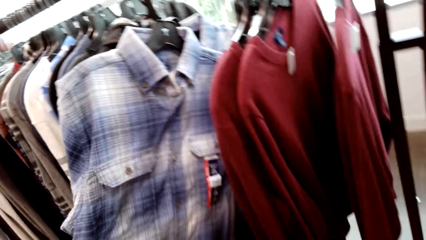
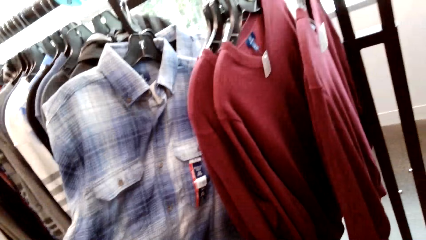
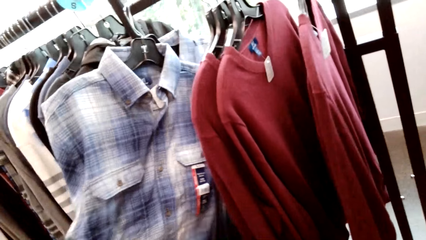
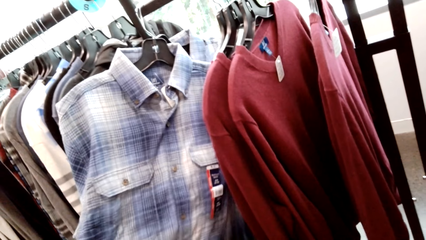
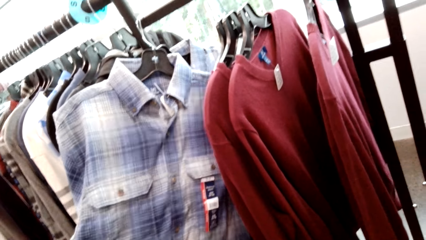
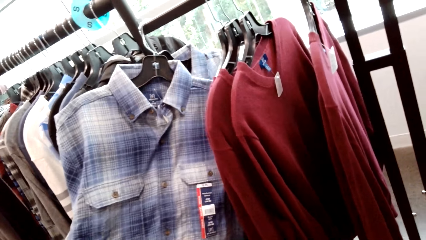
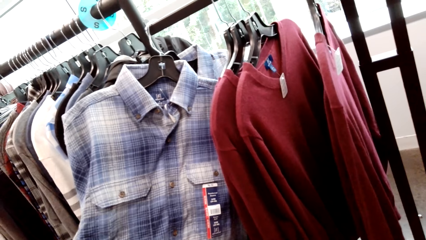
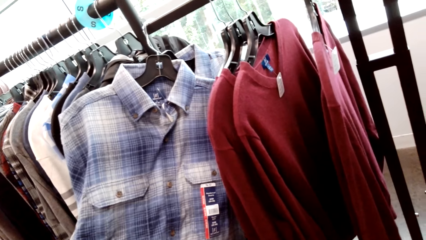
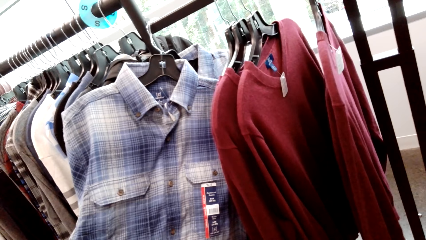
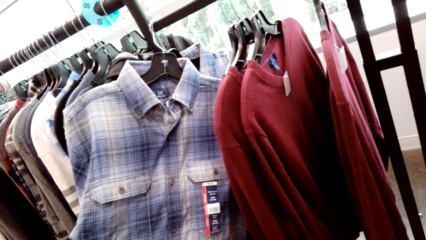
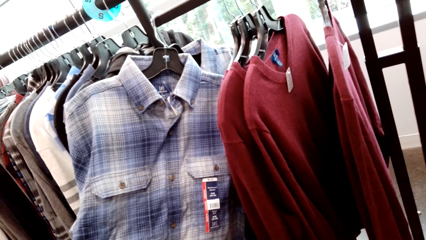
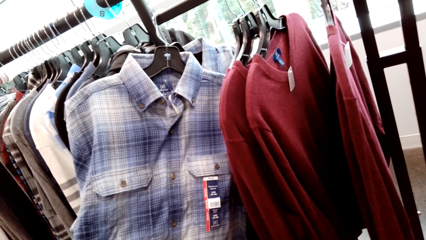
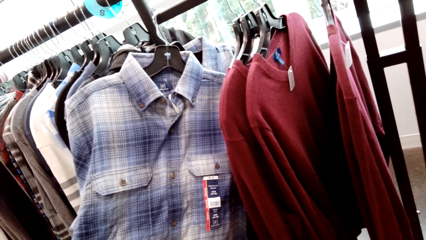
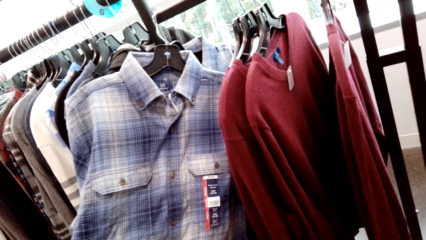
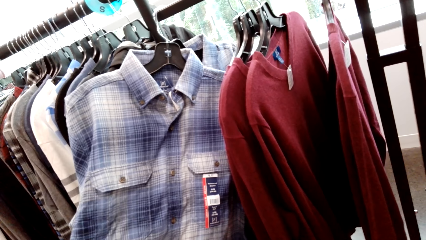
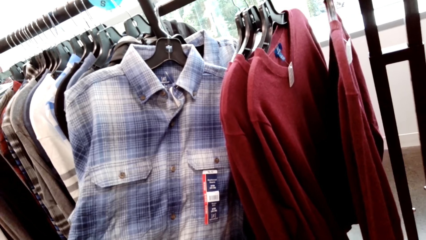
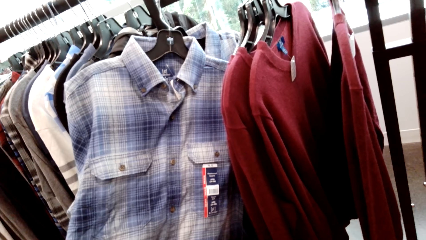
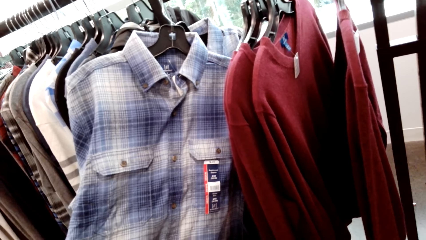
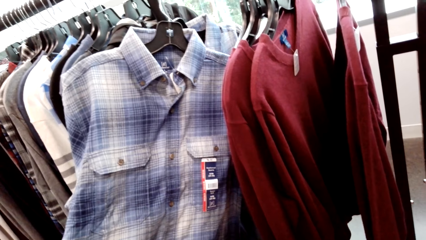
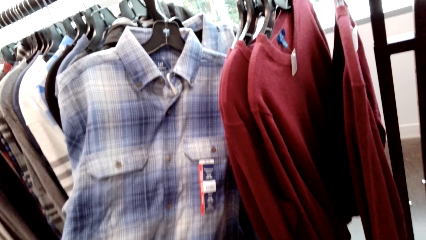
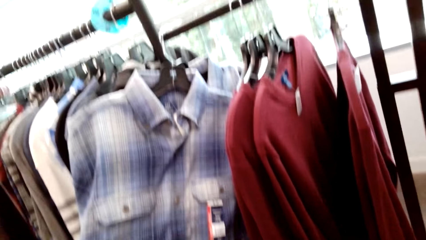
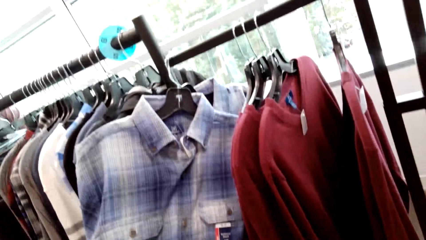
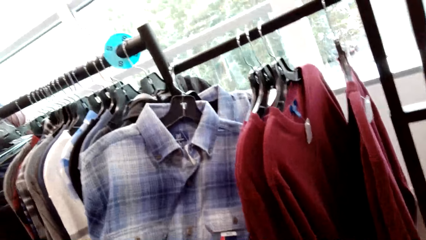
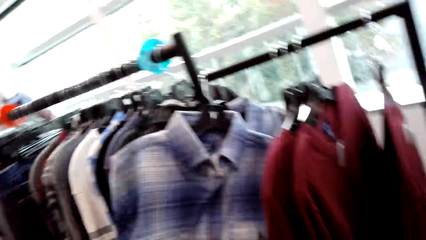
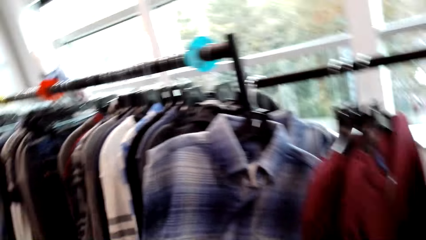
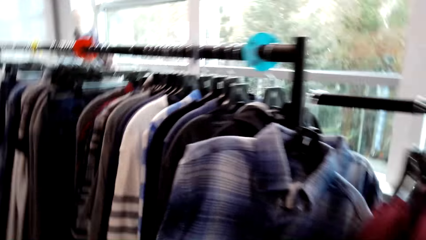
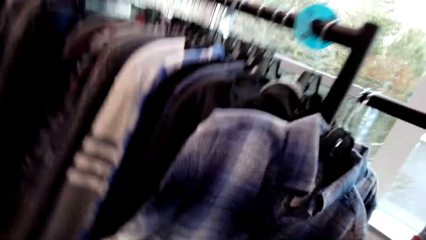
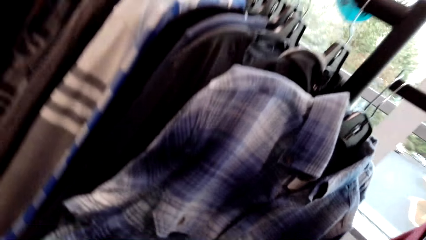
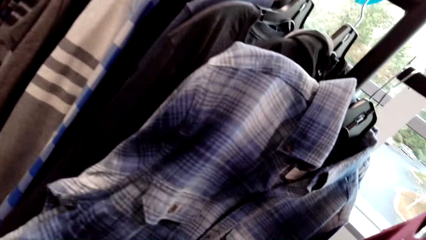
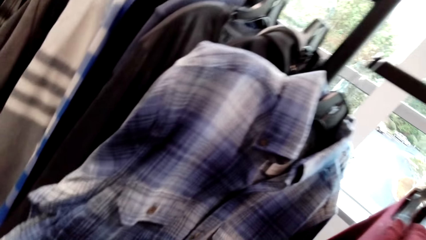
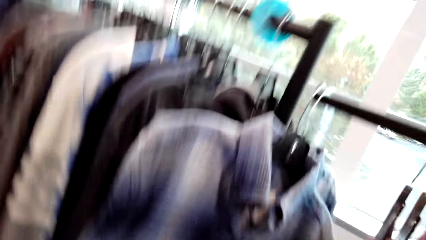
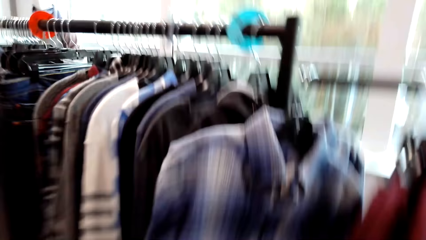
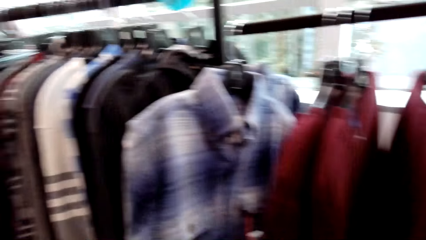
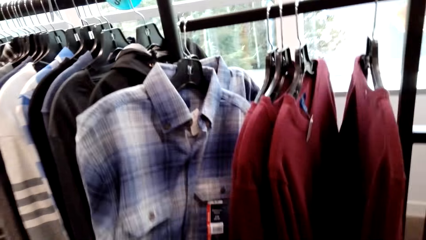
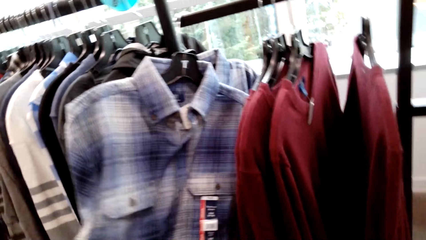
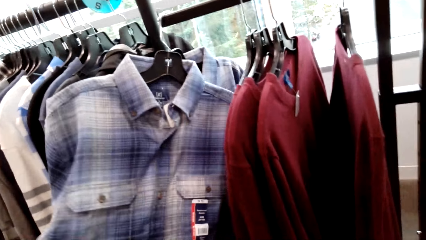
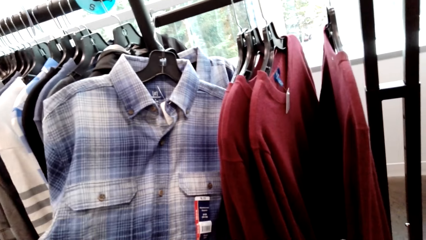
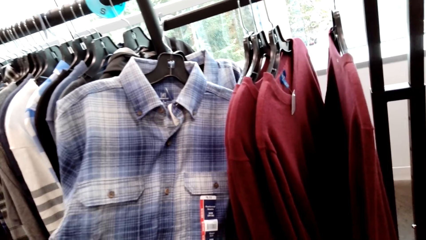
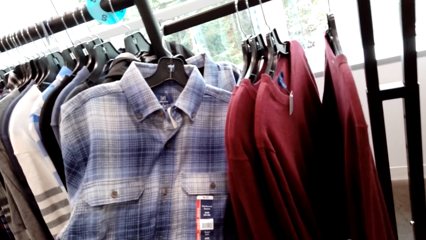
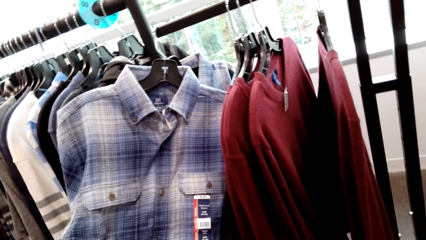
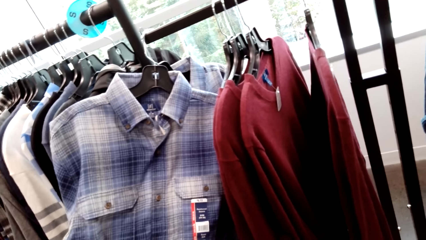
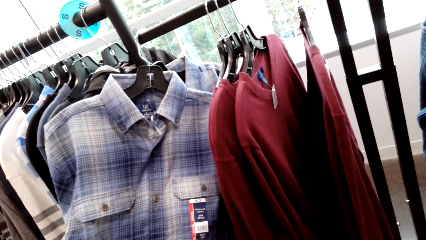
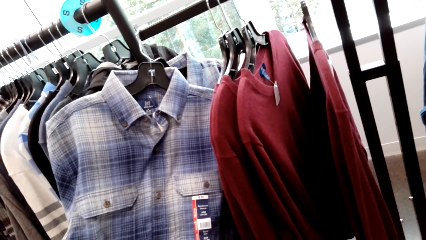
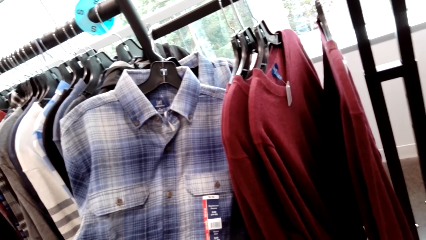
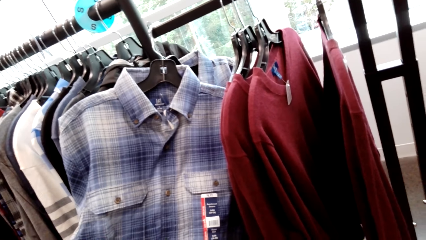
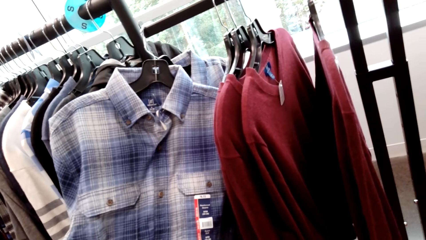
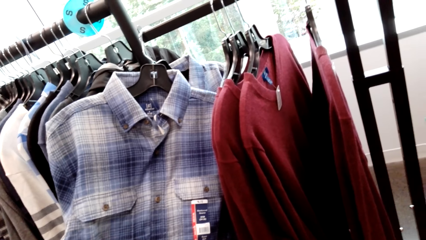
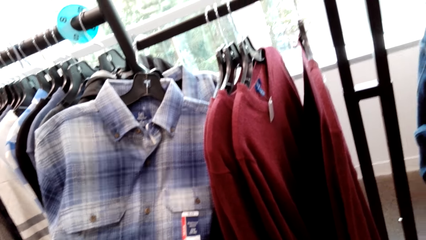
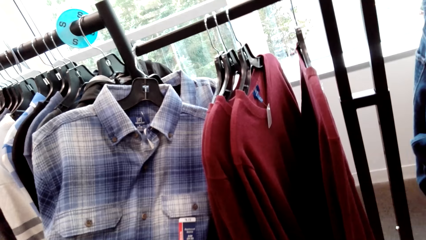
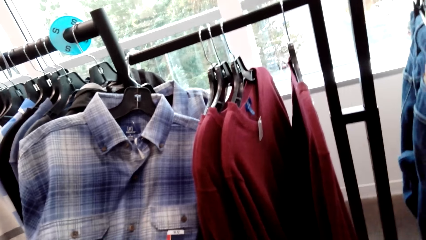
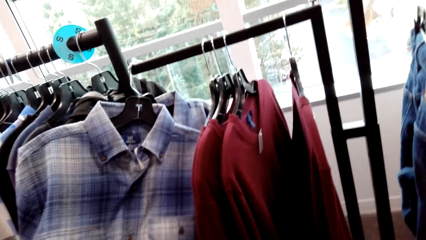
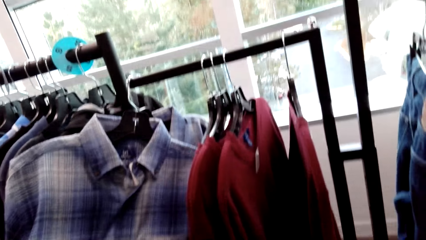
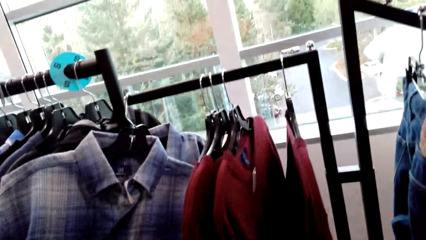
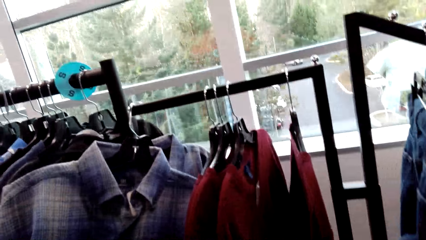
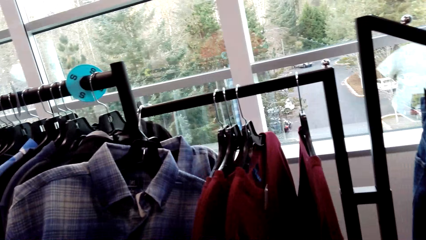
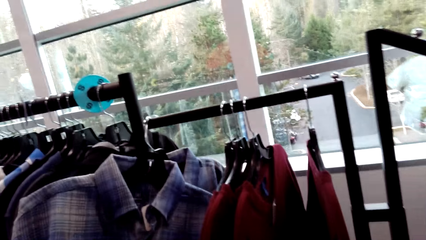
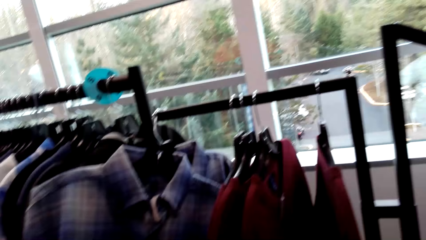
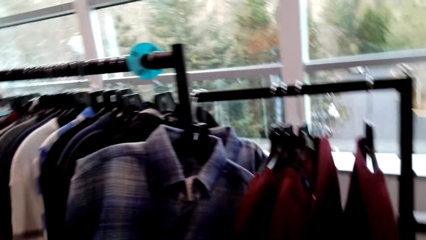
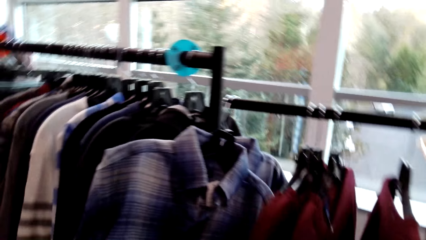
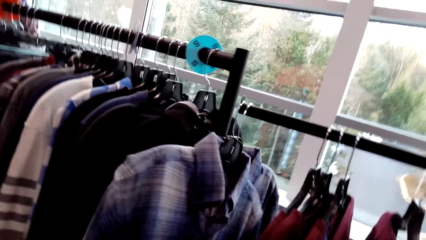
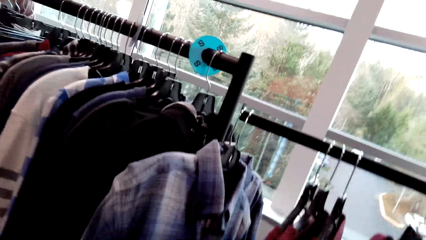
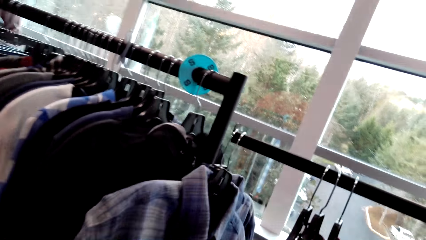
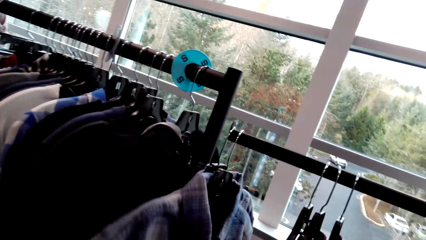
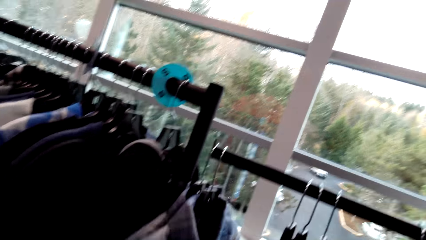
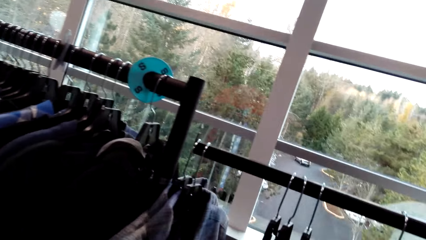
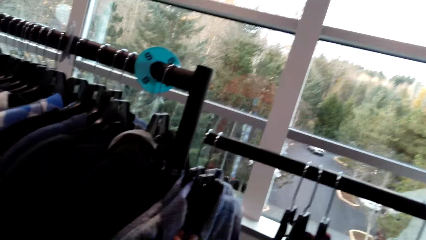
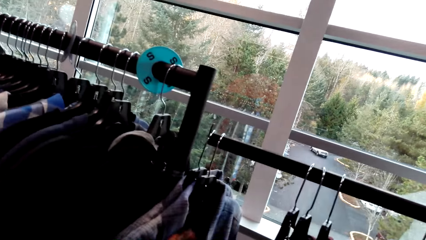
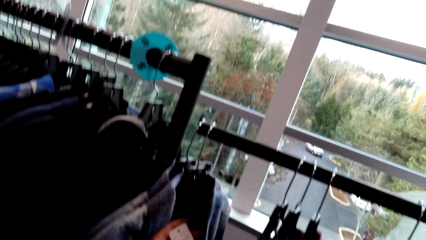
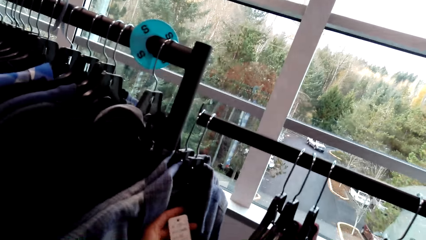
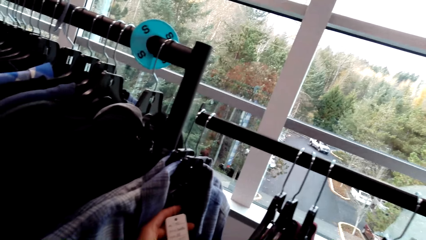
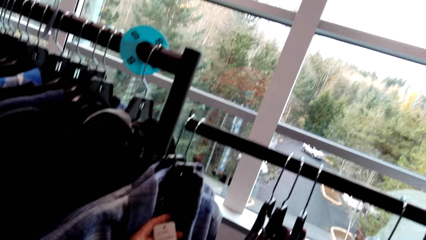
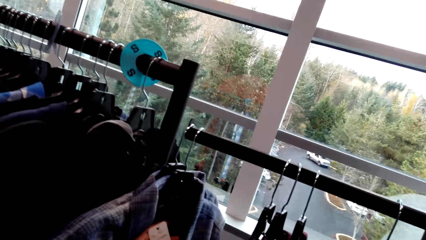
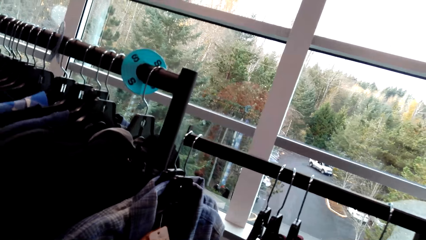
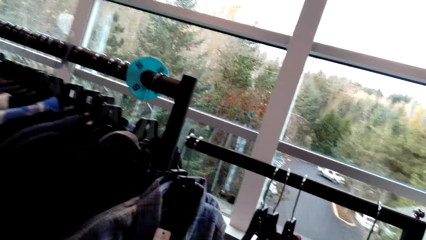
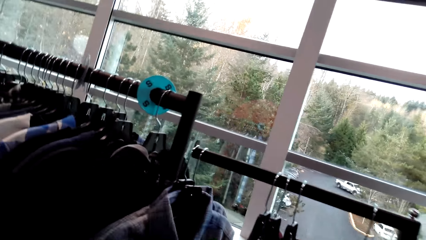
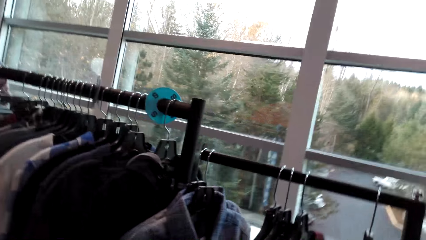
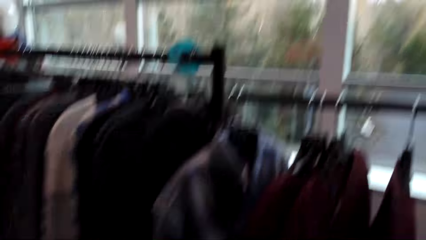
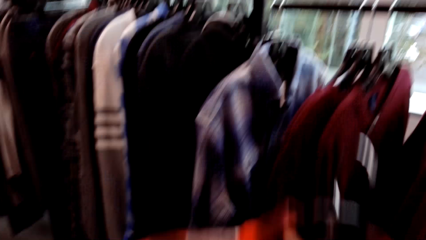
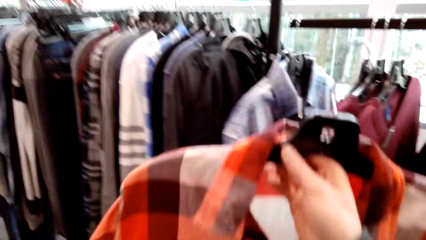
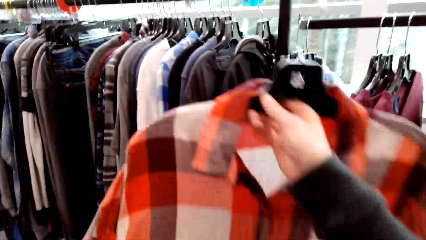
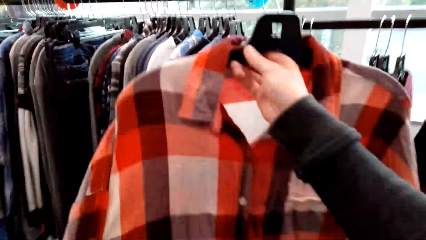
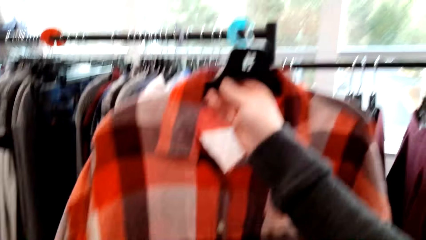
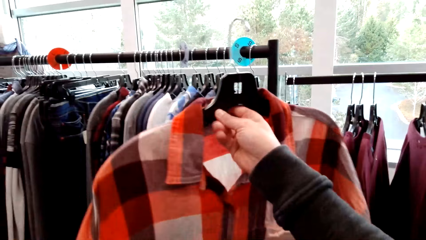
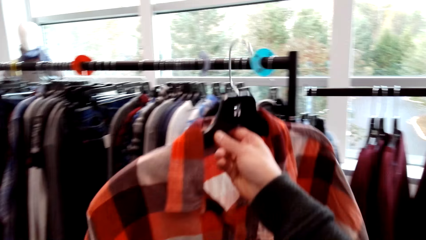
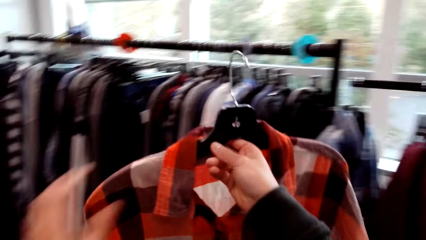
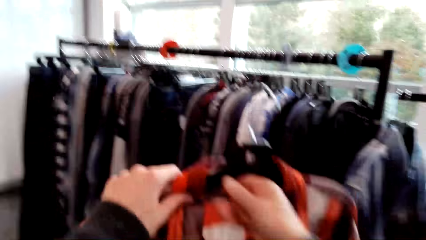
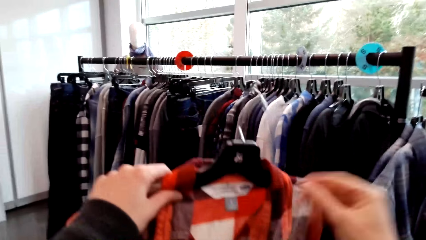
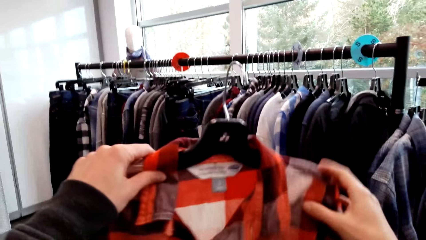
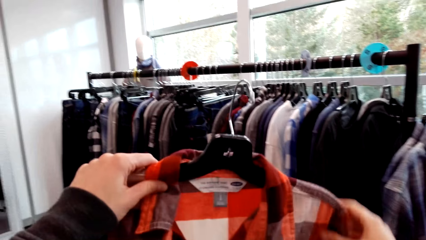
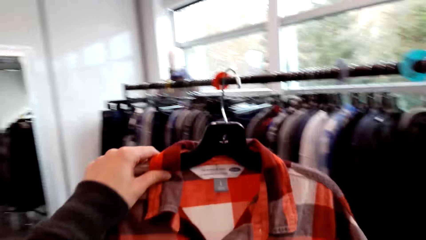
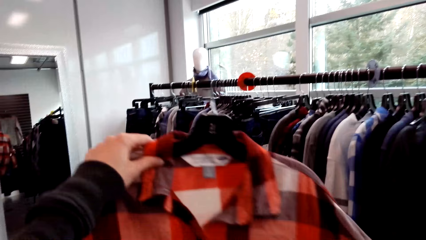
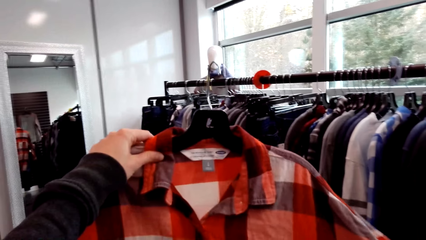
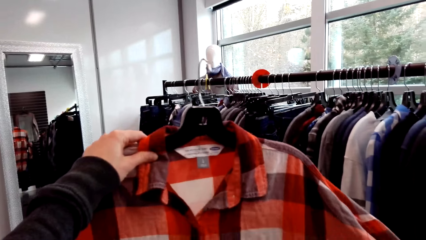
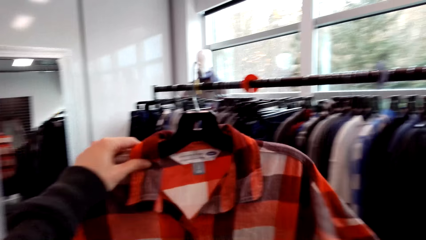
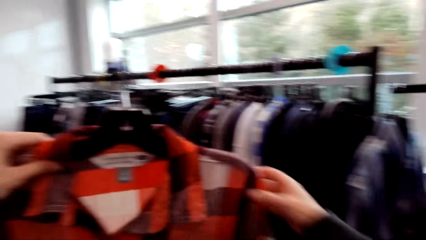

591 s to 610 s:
The camera wearer talks with someone. They pick a shirt. They laugh. They talk with the person. They look at the shirt. They hang the shirt. They laugh.
